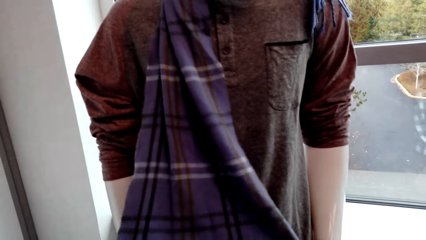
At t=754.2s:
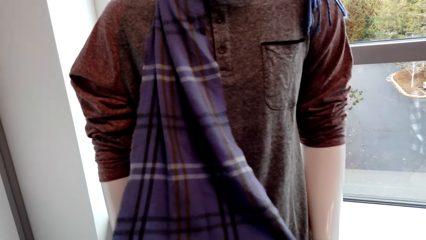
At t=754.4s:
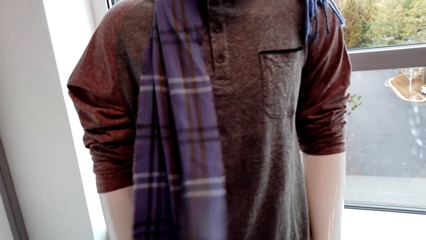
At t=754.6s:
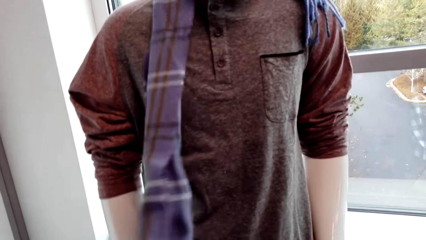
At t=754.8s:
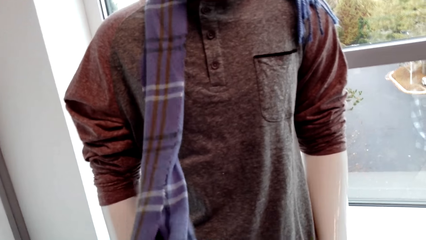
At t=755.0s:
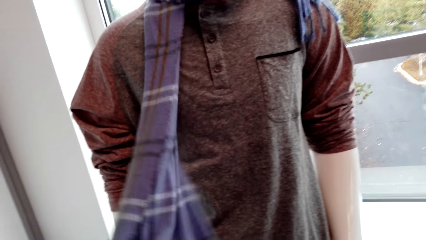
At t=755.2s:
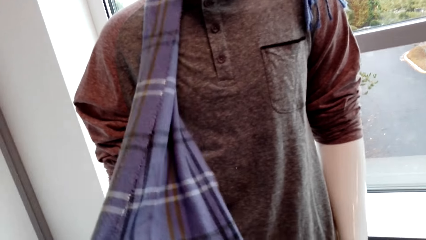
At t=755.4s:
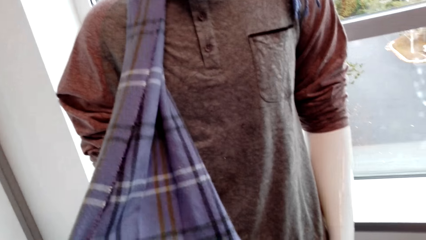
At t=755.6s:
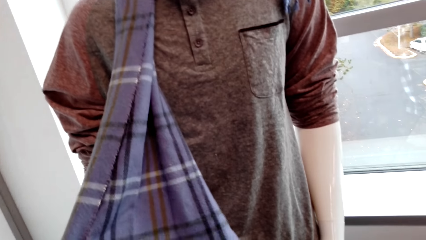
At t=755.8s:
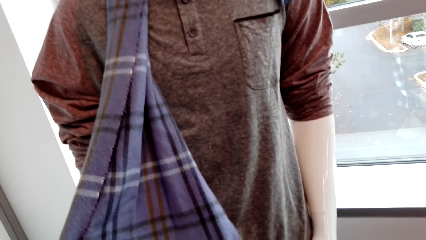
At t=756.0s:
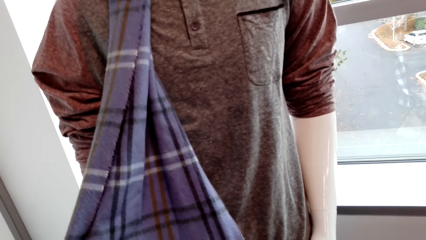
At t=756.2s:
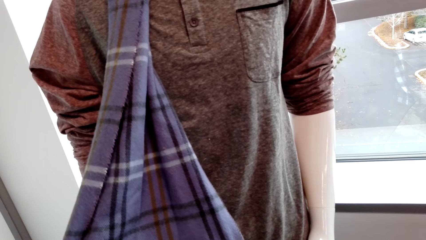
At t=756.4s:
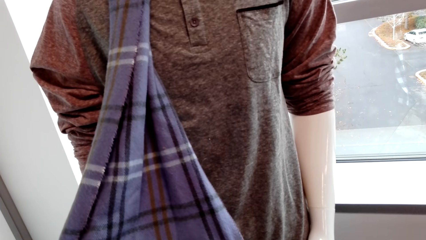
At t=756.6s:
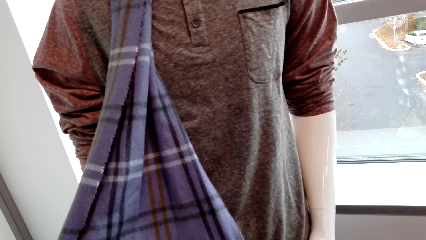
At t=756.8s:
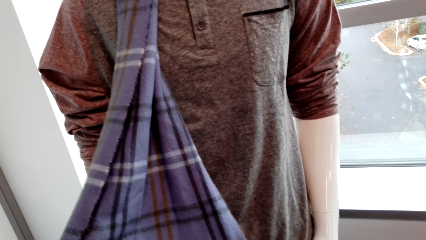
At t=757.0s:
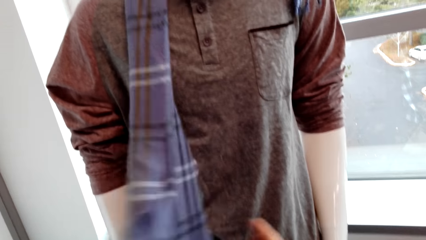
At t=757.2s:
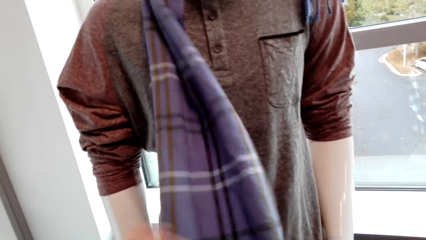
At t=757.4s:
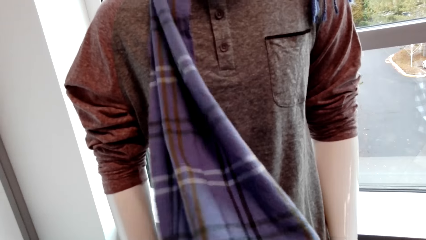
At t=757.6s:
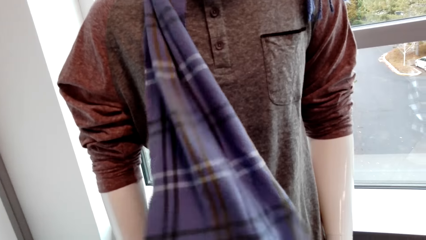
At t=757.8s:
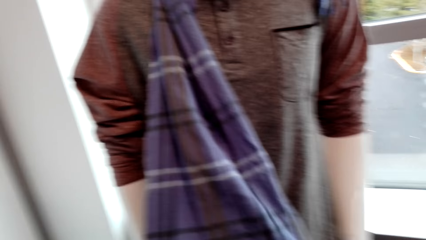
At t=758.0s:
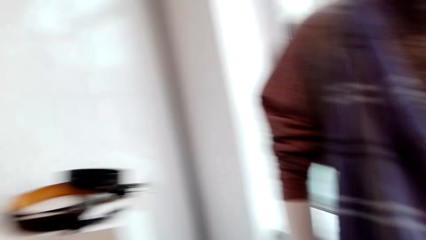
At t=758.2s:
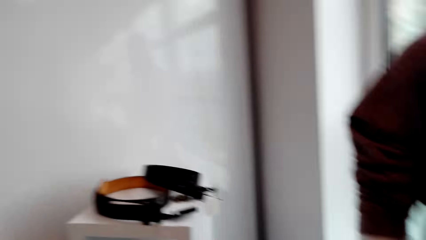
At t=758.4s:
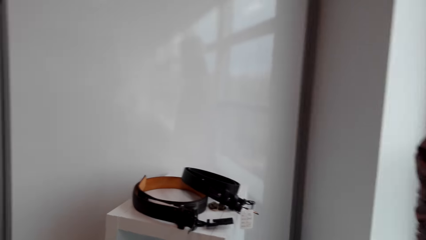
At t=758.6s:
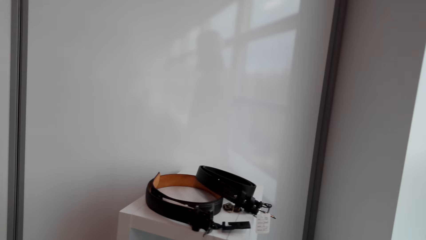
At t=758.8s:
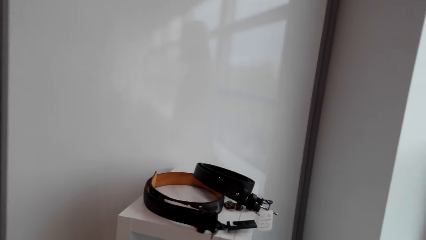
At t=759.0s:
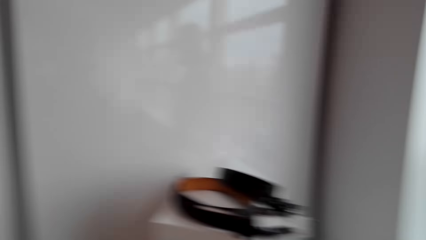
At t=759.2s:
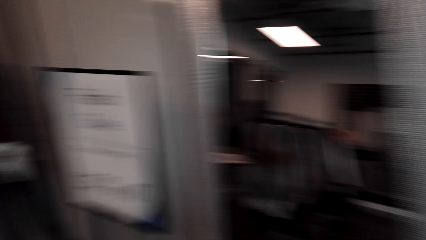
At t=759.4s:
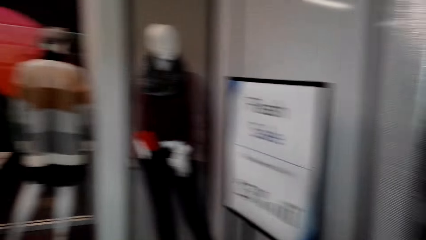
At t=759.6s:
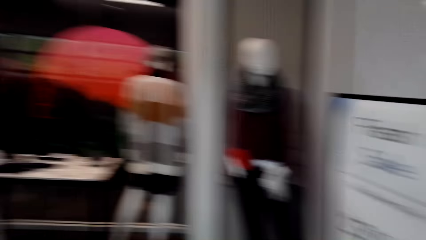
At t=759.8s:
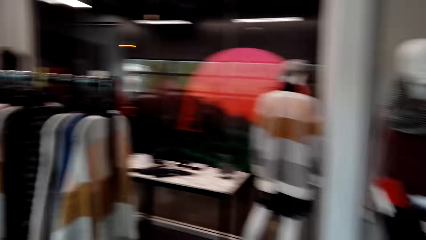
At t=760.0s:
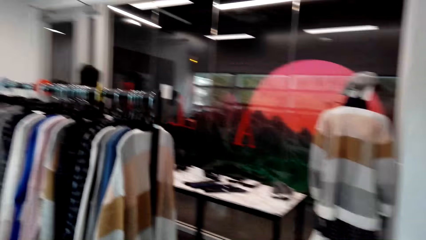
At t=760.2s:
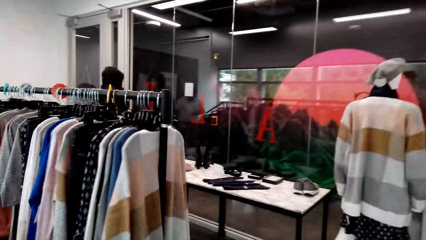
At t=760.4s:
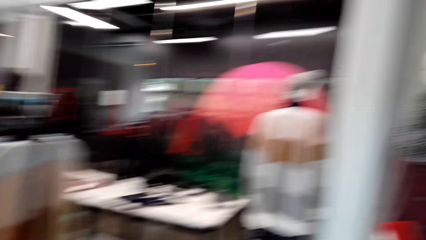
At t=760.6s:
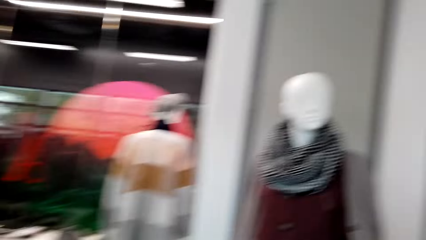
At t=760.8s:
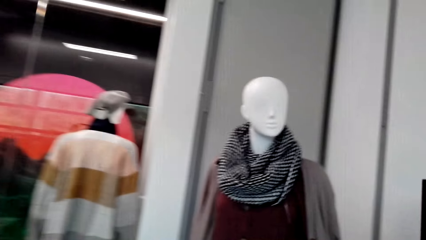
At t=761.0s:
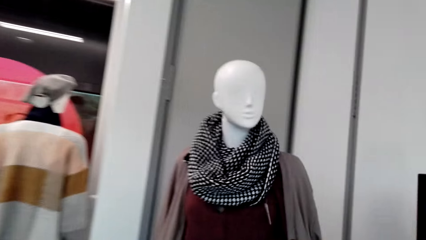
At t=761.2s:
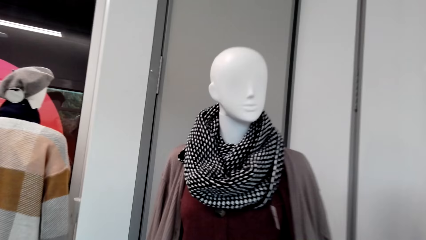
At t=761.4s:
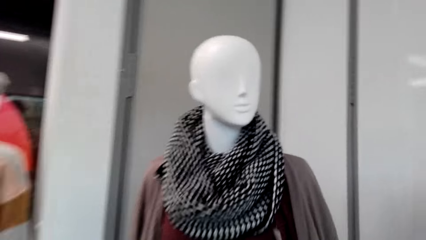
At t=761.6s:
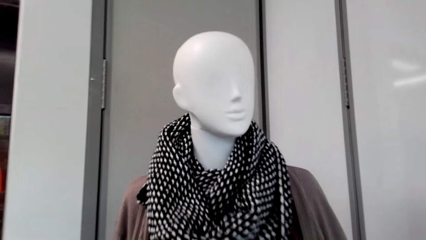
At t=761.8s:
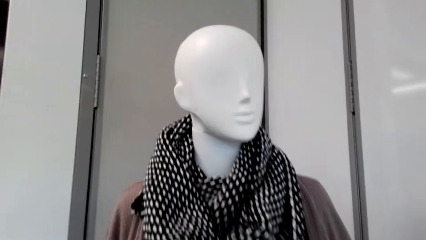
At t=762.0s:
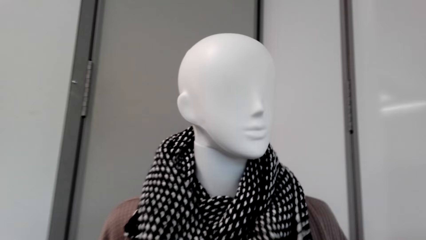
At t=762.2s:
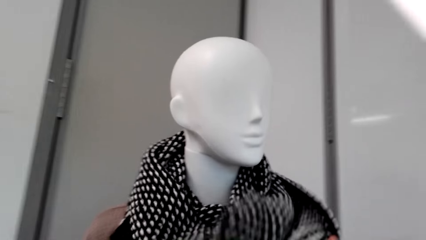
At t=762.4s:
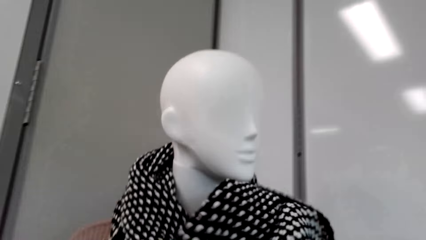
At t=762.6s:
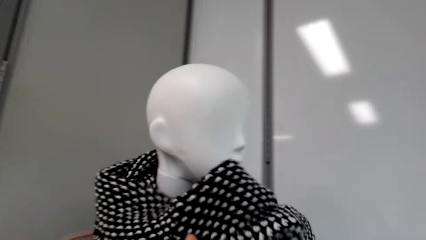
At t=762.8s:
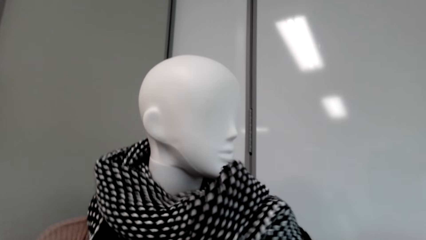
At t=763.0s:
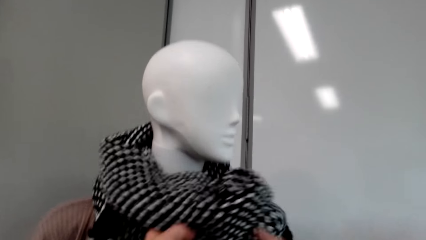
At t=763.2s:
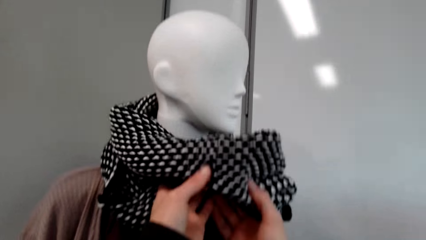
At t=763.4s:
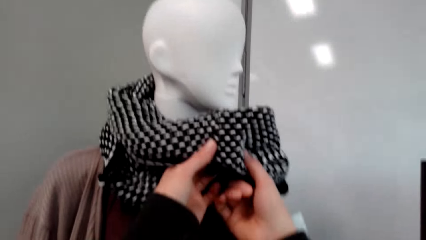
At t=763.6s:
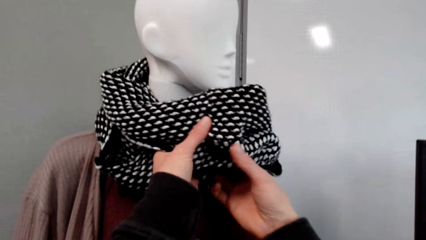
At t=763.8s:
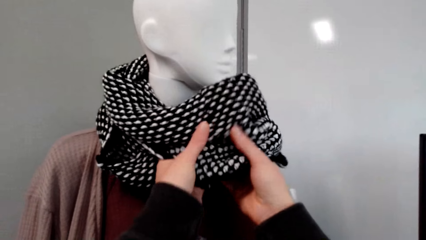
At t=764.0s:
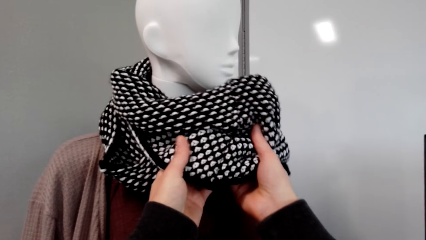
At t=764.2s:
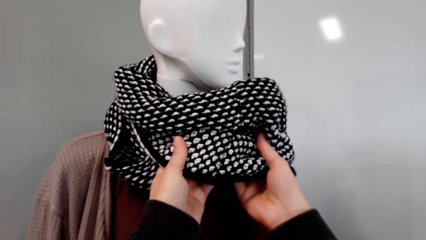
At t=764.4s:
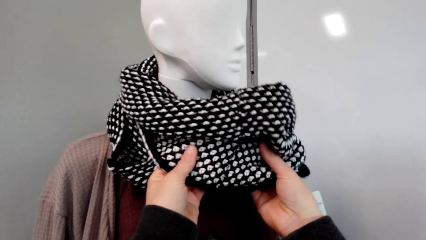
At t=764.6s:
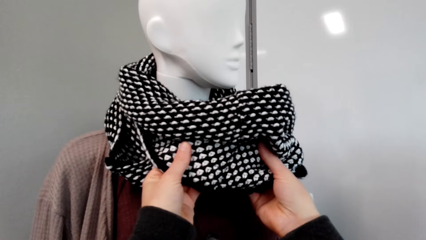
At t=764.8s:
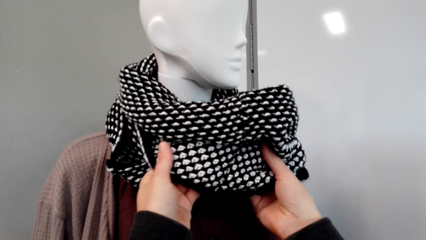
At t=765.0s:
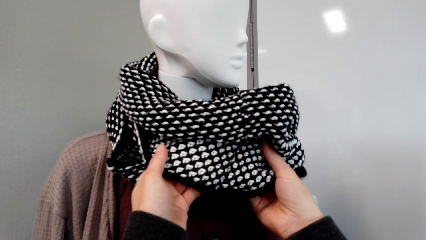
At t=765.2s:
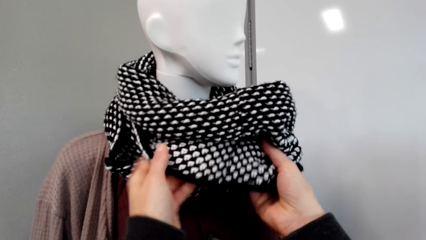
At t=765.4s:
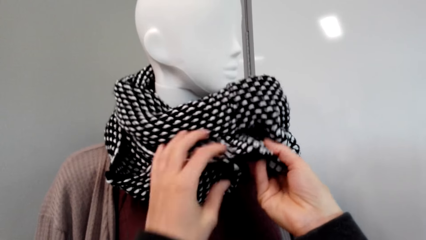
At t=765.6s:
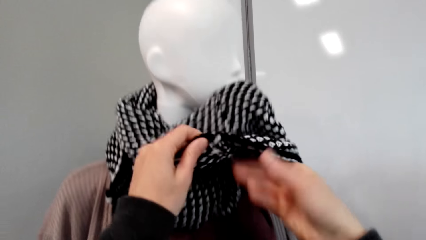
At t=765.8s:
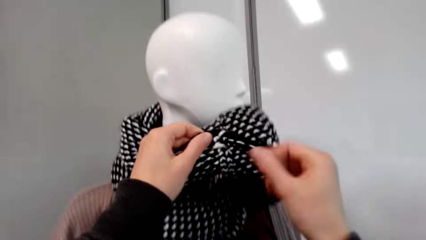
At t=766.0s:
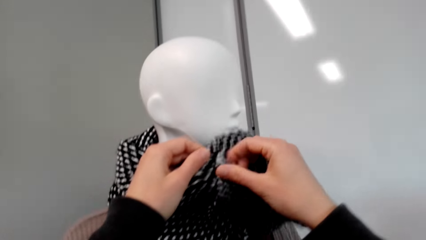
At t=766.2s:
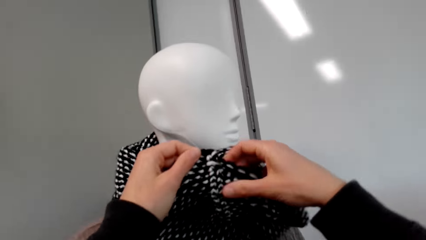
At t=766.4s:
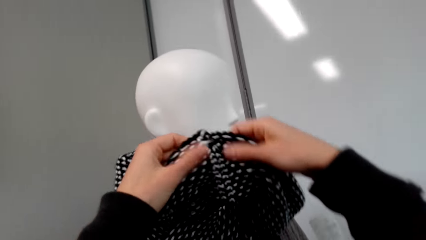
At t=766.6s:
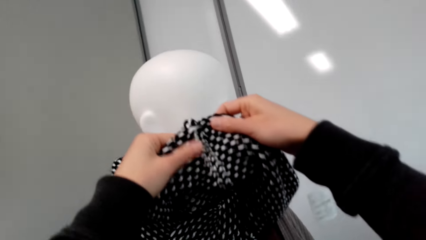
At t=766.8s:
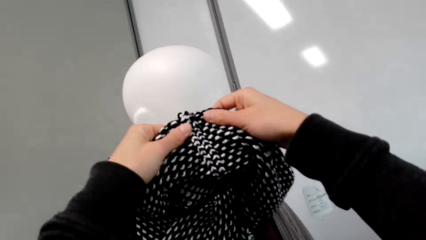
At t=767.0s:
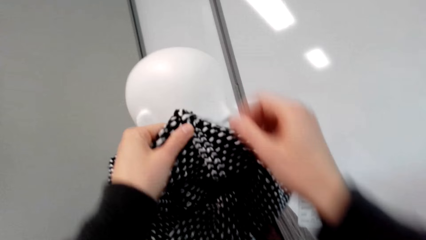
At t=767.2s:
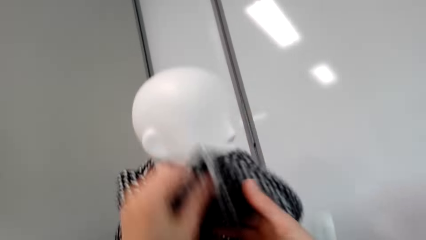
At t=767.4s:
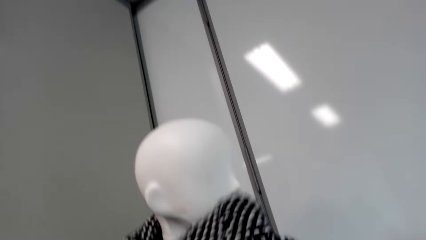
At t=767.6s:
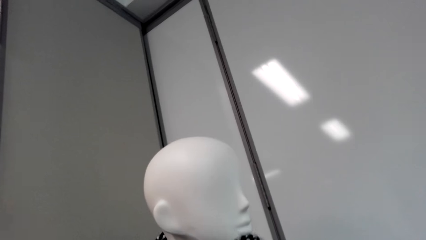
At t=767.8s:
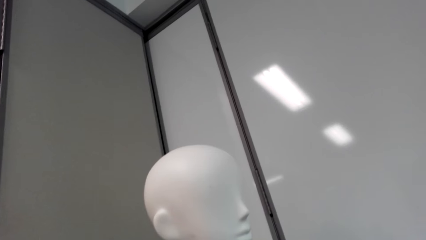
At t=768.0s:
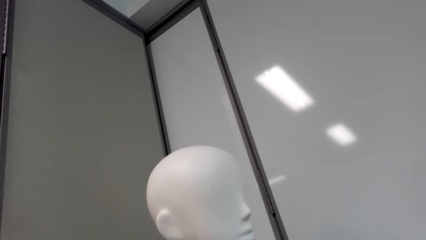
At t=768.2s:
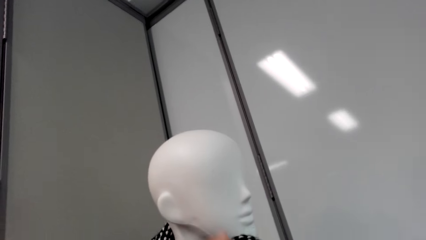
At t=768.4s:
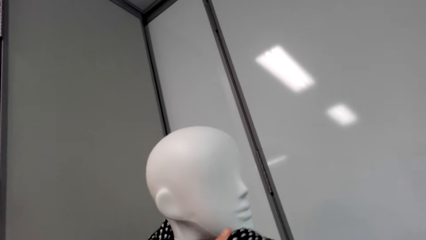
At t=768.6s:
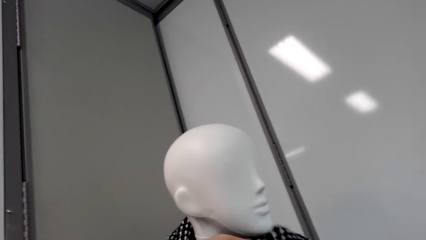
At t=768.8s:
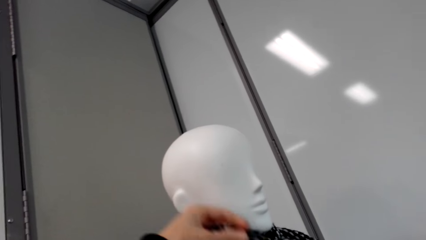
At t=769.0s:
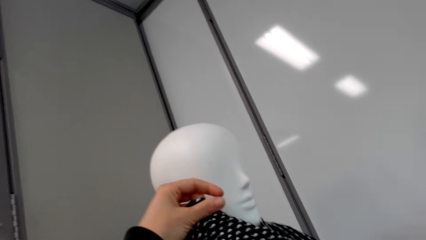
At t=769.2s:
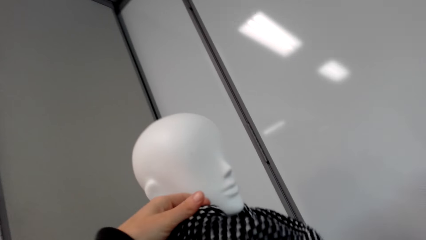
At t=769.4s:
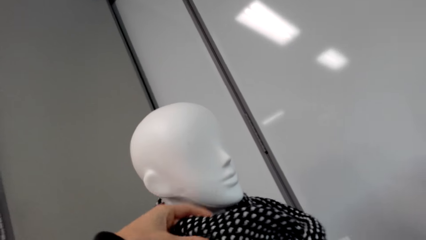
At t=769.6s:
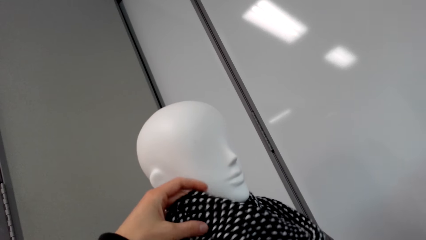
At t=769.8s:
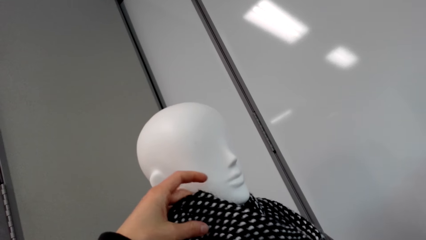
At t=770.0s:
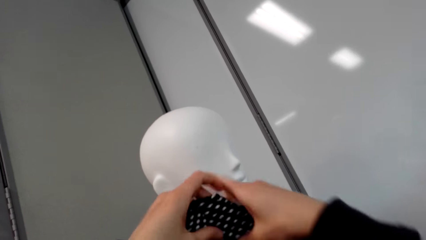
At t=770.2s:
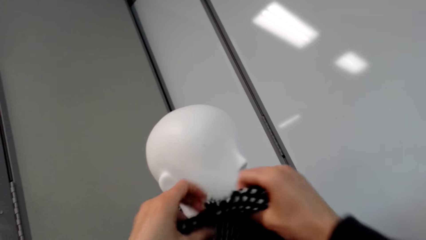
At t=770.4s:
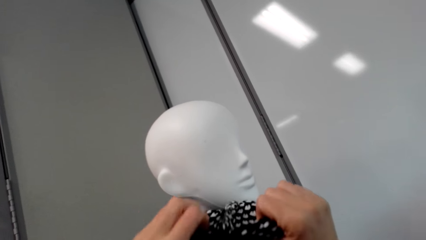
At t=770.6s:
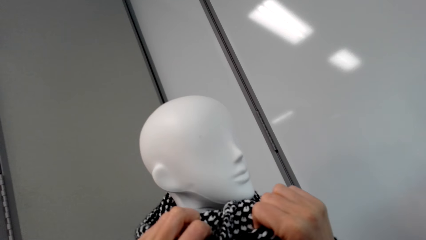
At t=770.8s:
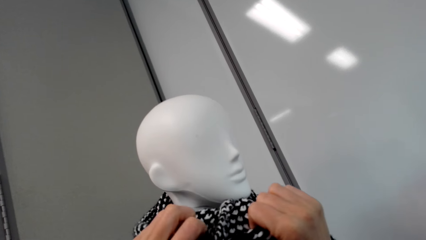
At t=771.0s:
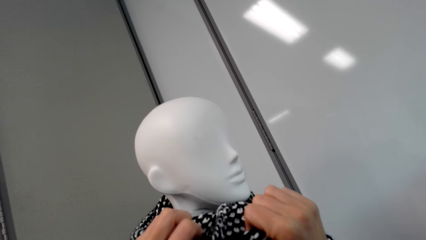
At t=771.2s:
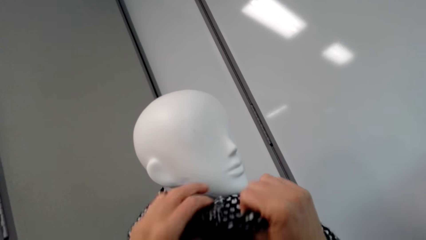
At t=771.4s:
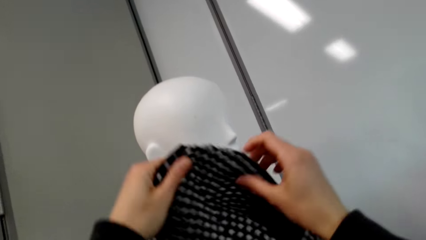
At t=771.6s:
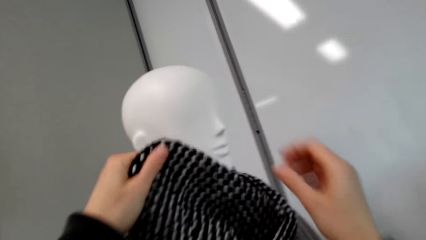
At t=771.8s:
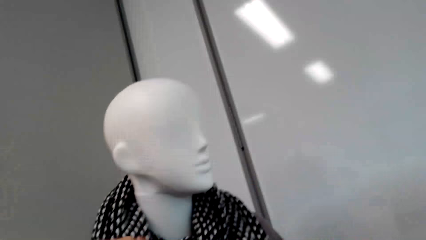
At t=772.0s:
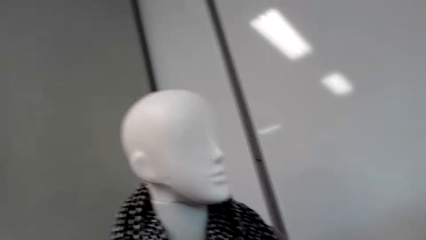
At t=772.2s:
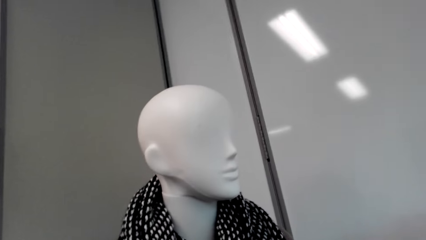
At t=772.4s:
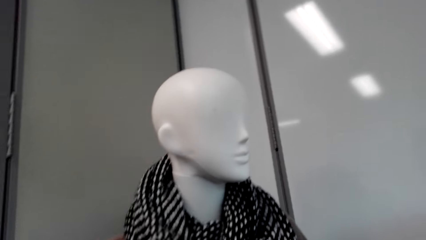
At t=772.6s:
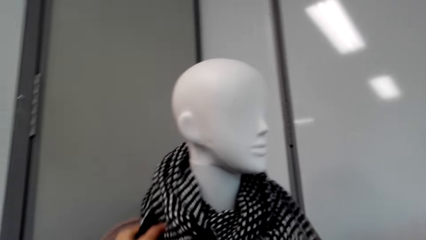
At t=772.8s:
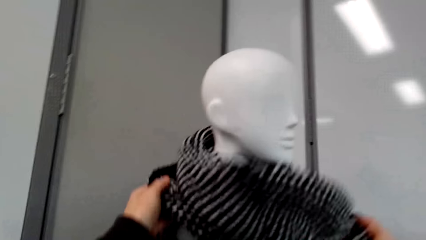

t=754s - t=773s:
The camera wearer checks out the scarf. They pick up the scarf. They click and talk.
